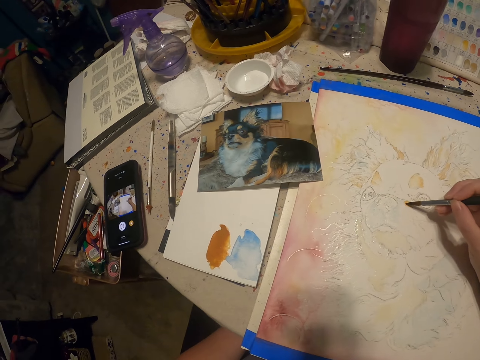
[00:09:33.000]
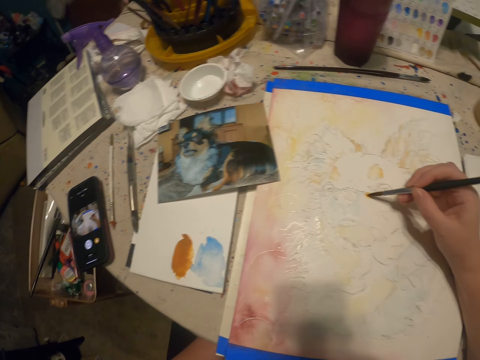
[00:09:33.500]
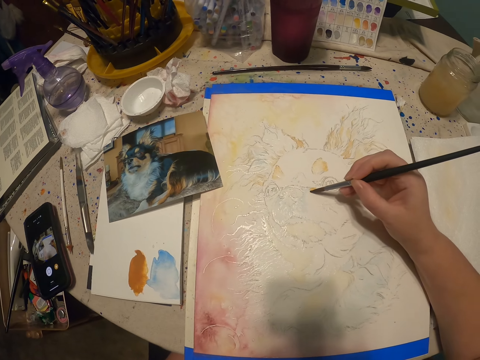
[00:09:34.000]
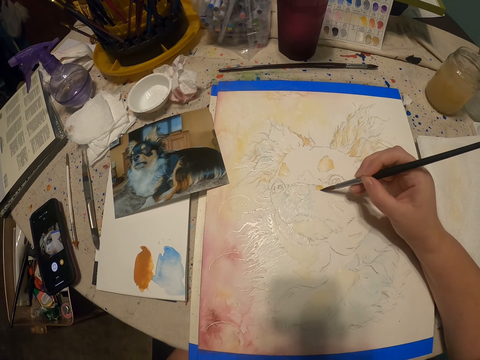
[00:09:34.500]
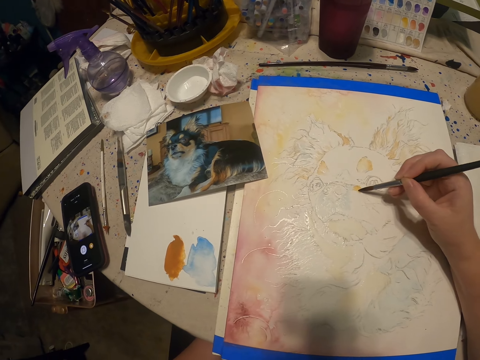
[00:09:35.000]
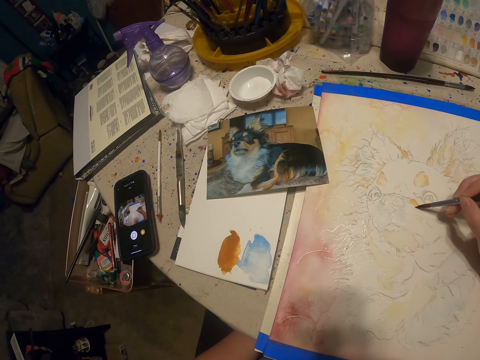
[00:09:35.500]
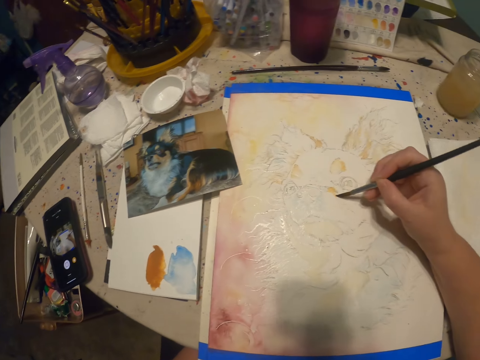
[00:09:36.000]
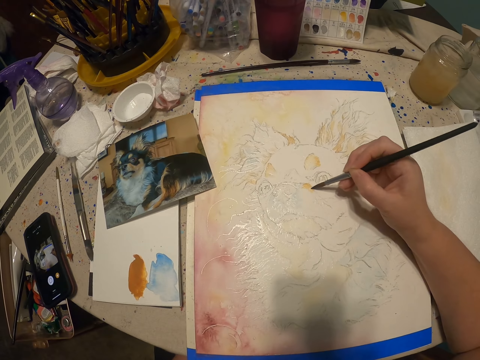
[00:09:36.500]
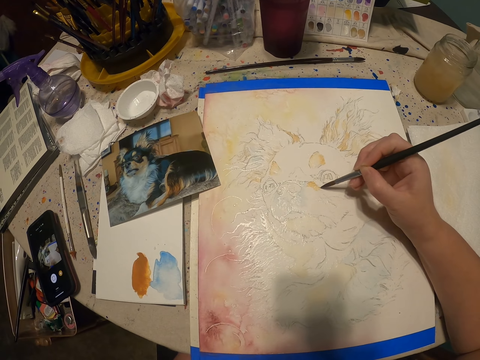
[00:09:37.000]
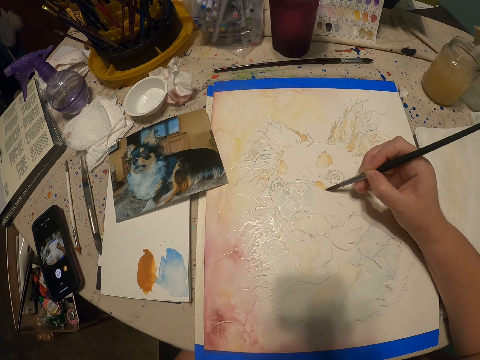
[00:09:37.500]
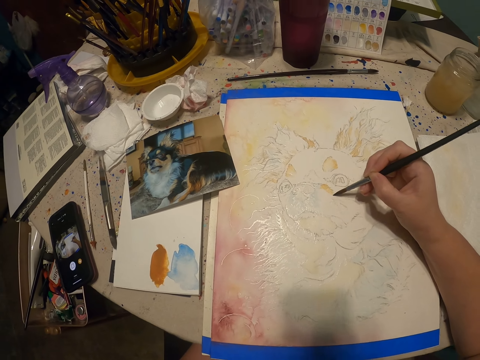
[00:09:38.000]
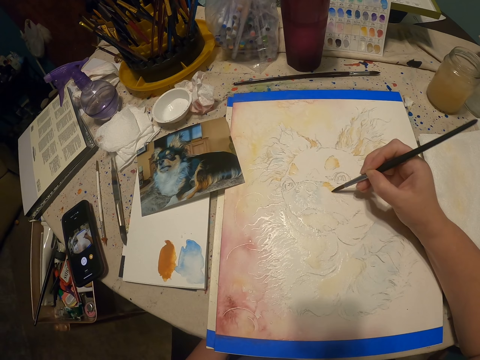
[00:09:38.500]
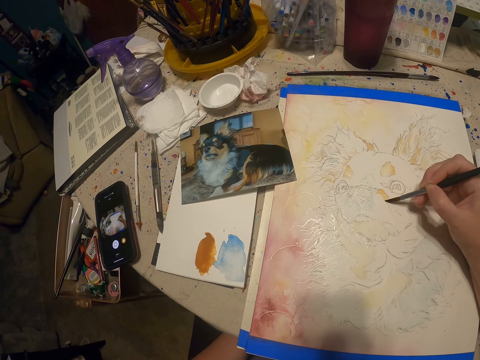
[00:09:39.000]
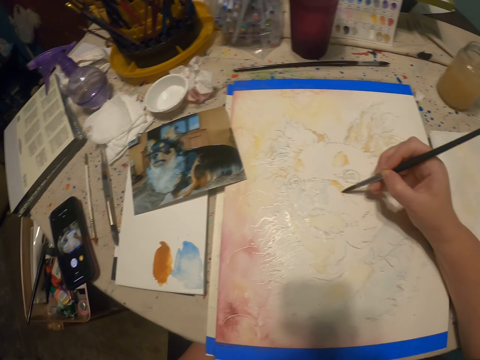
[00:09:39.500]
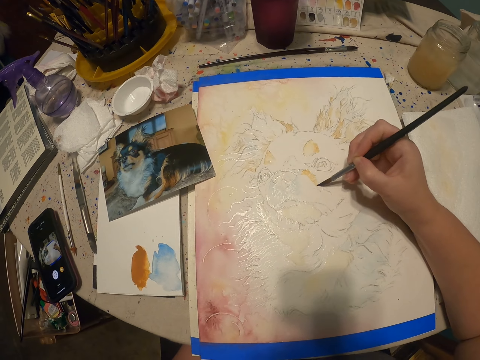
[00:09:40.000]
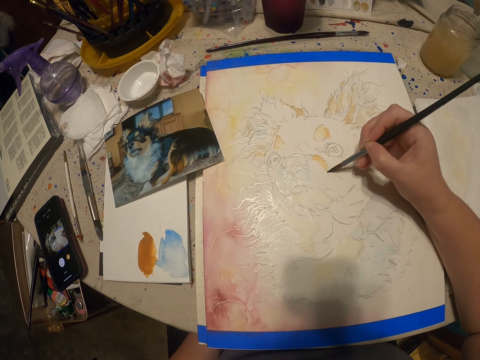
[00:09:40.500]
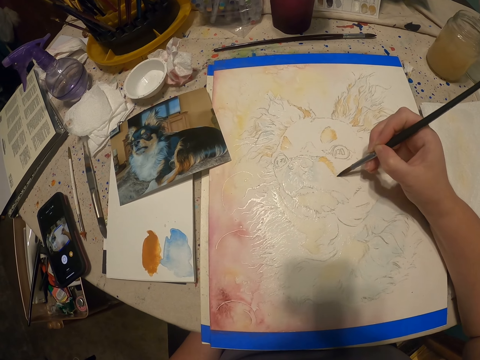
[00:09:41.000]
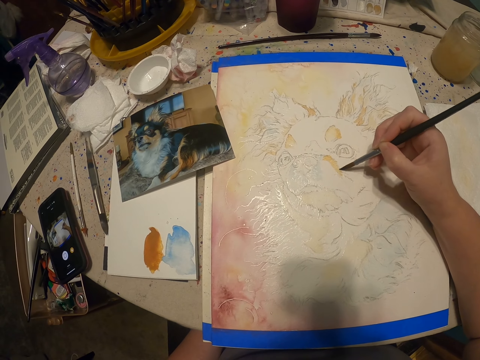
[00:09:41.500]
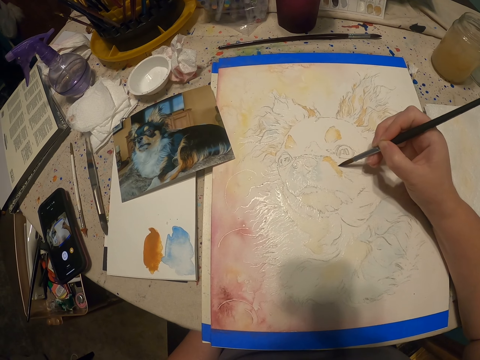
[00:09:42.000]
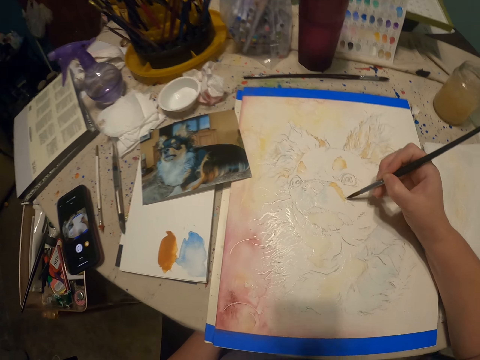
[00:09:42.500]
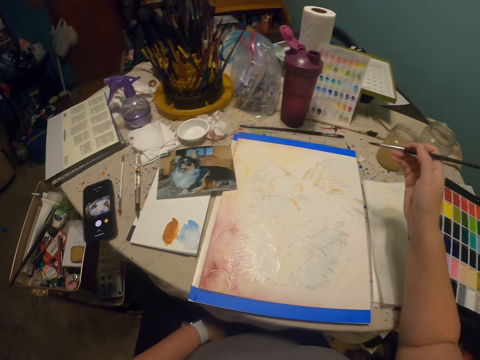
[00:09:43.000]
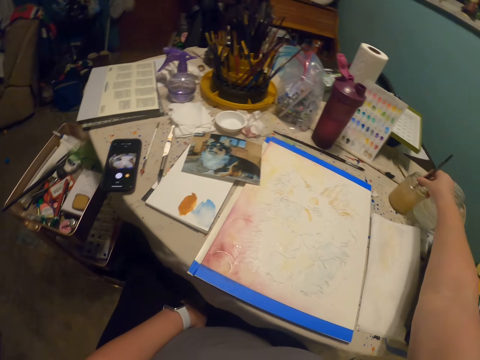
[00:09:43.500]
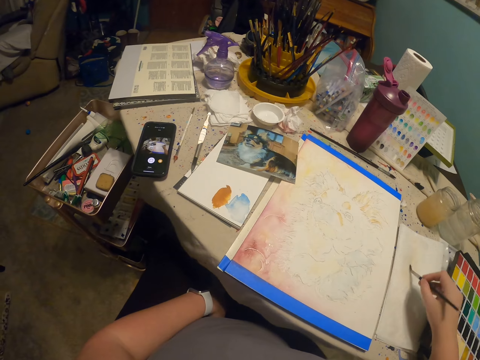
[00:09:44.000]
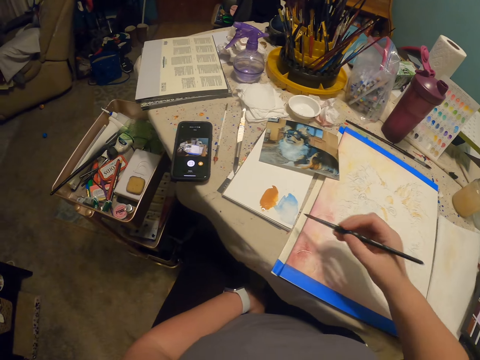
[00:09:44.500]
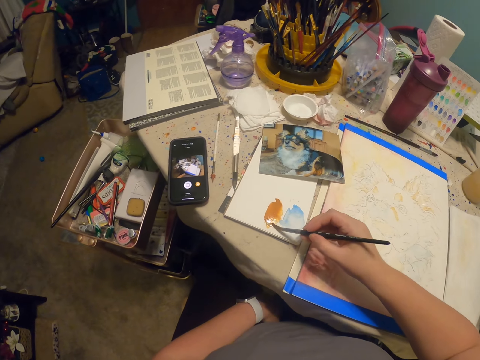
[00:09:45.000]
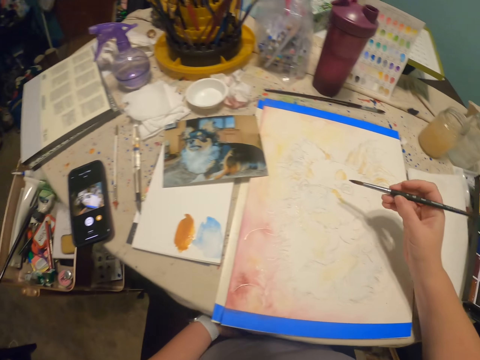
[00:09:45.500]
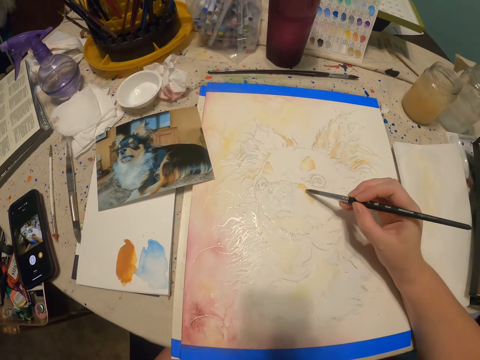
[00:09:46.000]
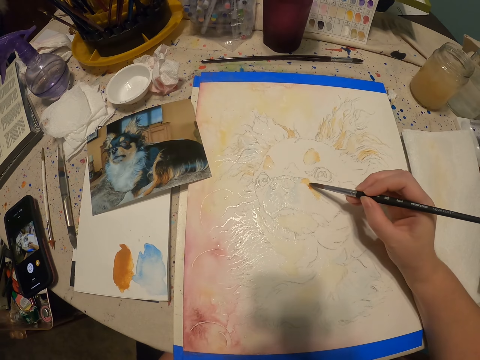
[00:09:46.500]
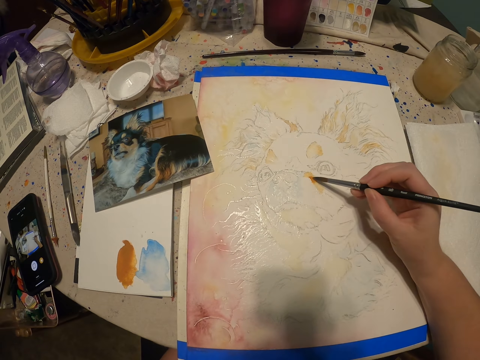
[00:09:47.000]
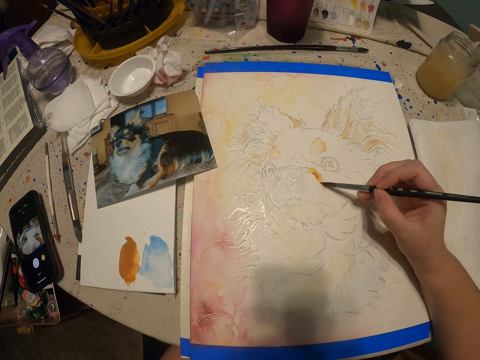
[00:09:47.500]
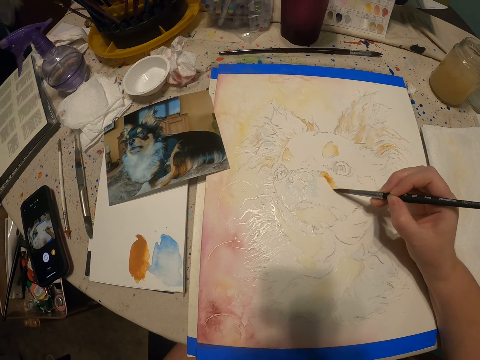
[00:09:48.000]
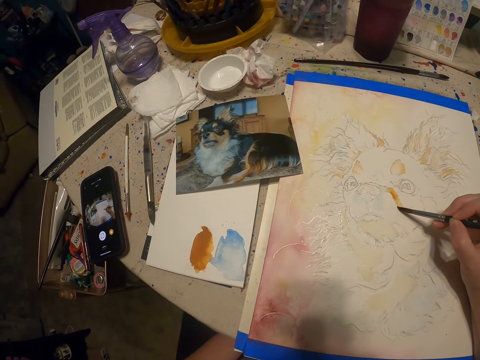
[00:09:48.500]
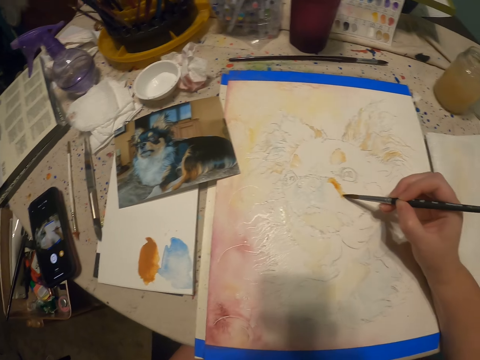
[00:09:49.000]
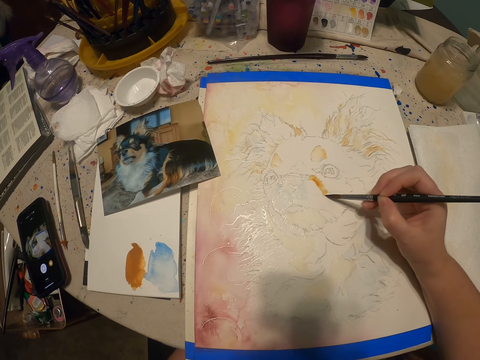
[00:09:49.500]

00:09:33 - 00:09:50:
The camera wearer paints a drawing. They dip the painting brush into something. They scrape off excess paint from the brush. They pick a paint. They paint the drawing.

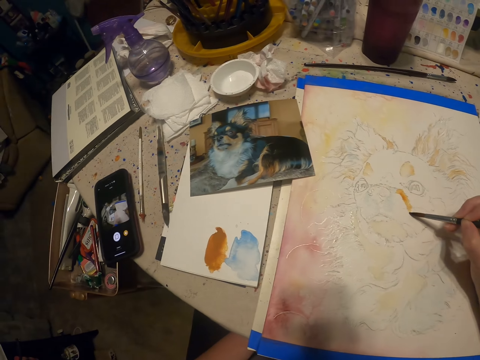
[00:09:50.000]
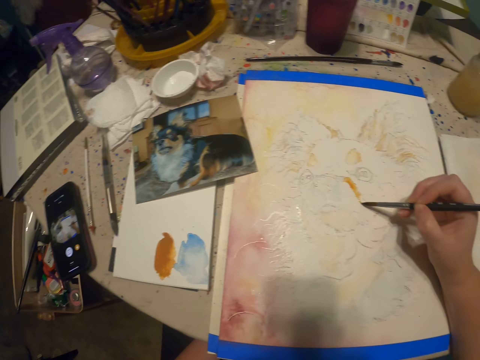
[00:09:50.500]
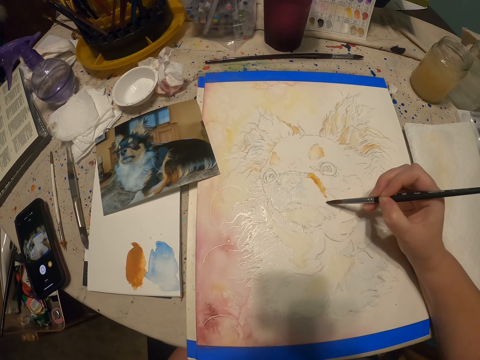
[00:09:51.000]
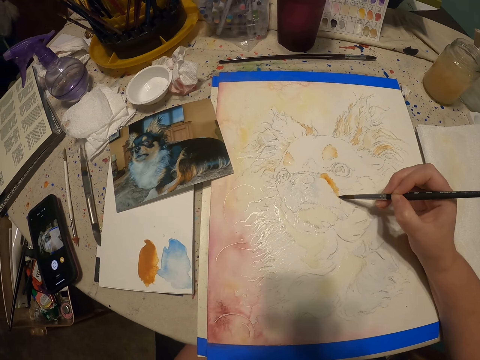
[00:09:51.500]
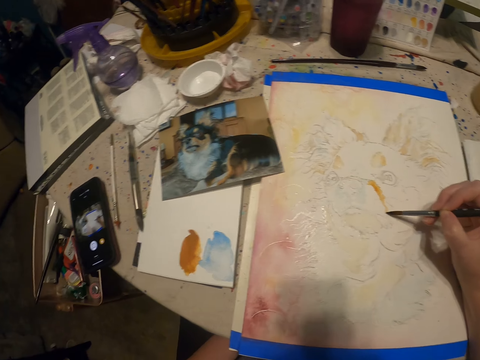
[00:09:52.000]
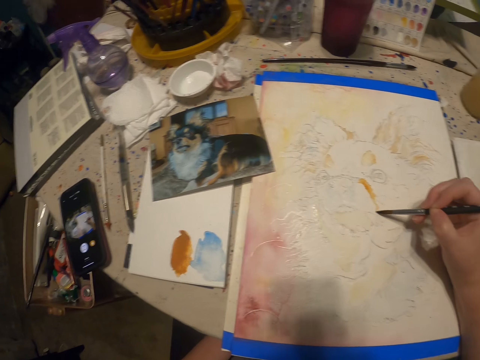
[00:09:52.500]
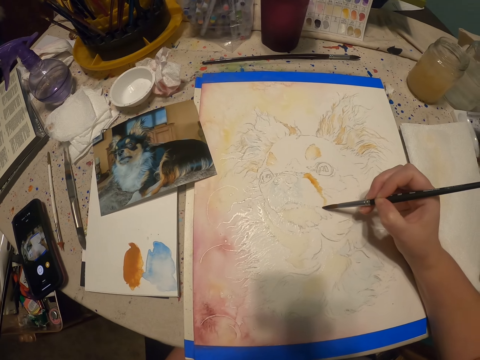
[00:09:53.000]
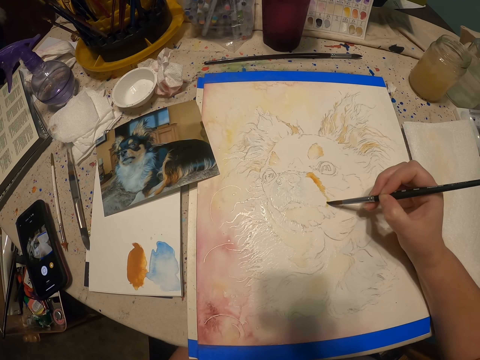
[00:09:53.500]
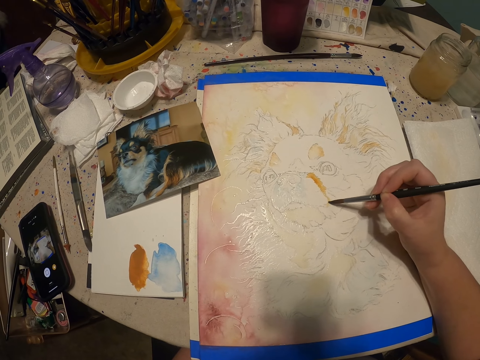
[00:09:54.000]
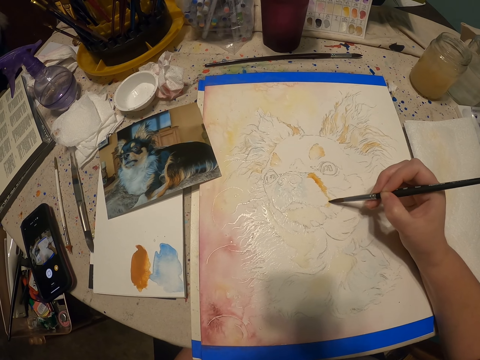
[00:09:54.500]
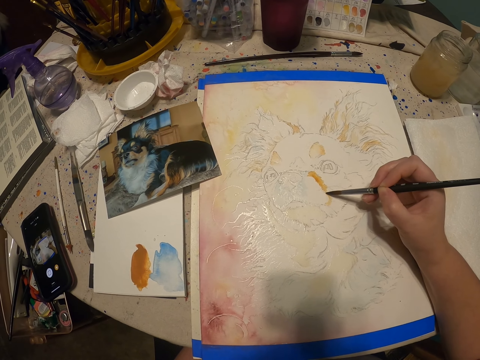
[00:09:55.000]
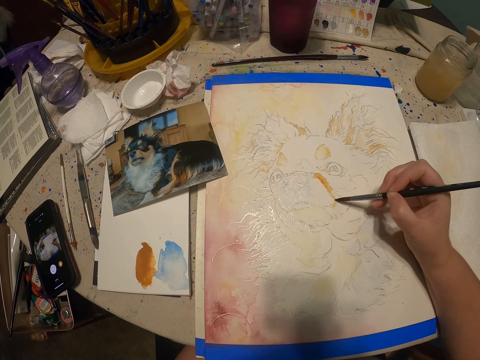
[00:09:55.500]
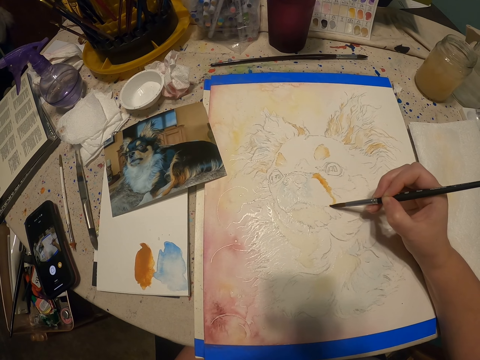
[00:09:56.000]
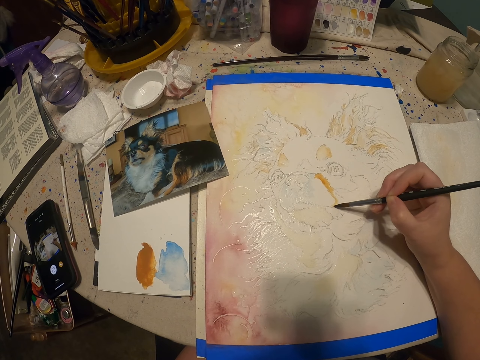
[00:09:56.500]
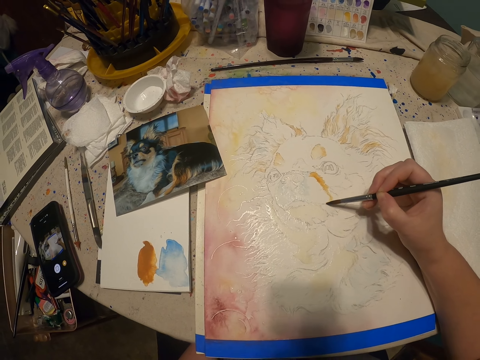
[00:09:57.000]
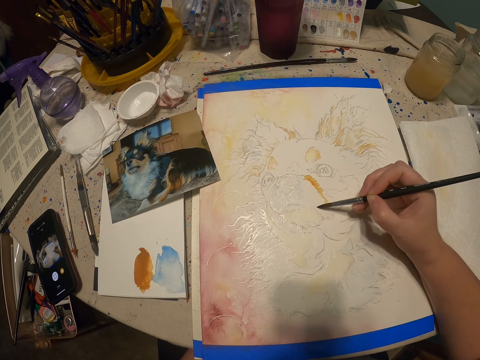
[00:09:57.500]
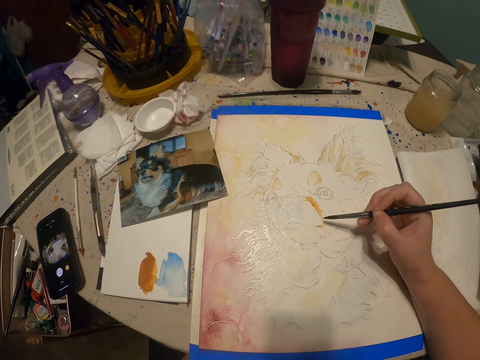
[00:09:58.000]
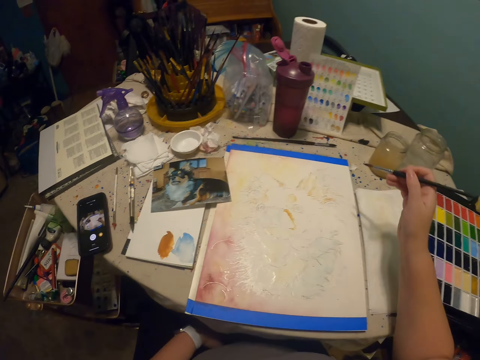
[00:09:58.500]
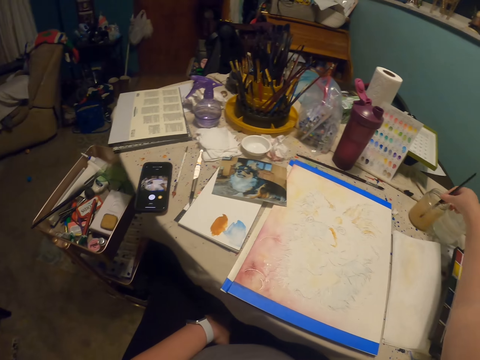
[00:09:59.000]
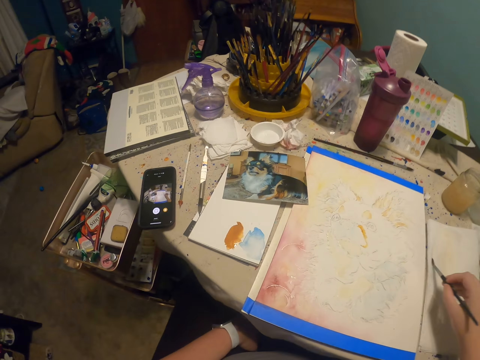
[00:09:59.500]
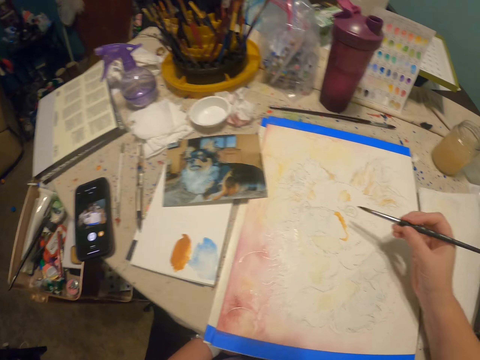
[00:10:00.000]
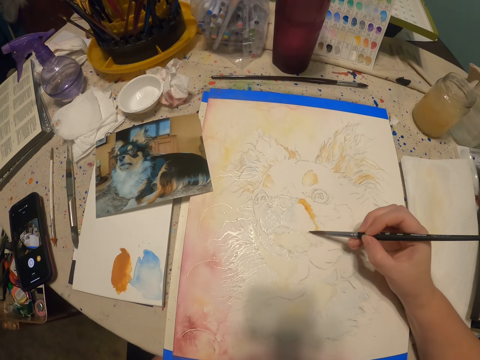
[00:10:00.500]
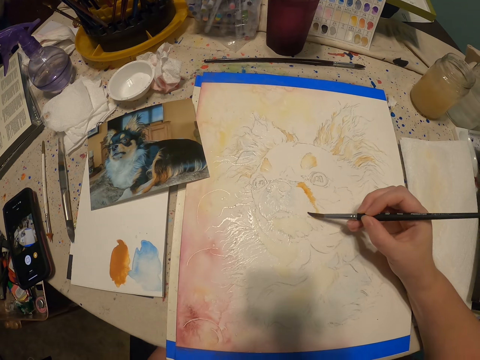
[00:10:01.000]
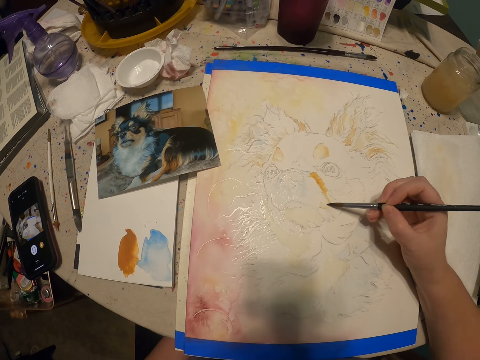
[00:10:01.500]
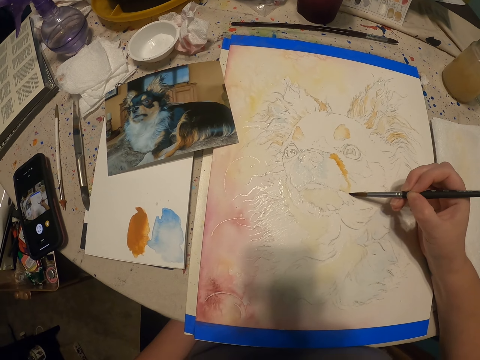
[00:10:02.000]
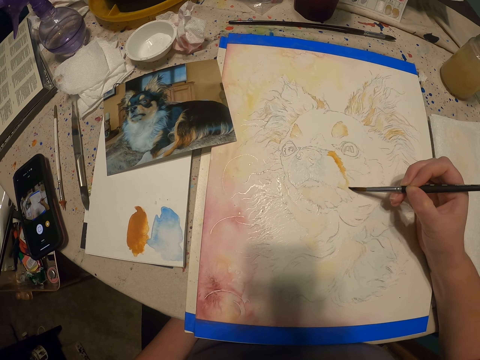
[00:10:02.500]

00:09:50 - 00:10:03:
The camera wearer dips a painting brush into something. They scrape off excess paint from the brush. They paint a drawing.
